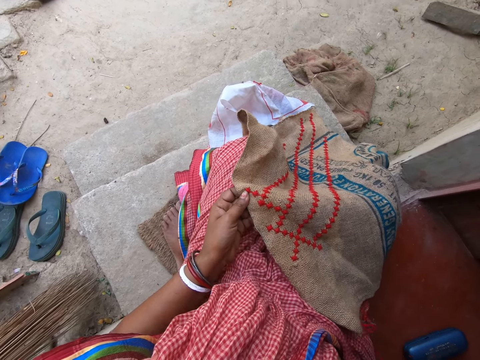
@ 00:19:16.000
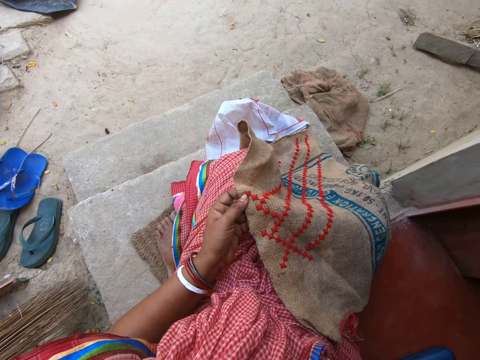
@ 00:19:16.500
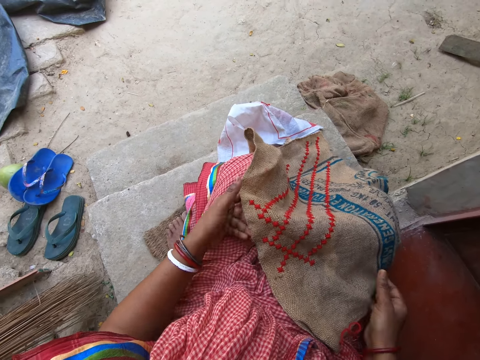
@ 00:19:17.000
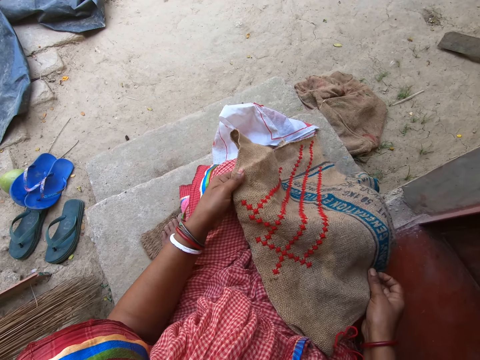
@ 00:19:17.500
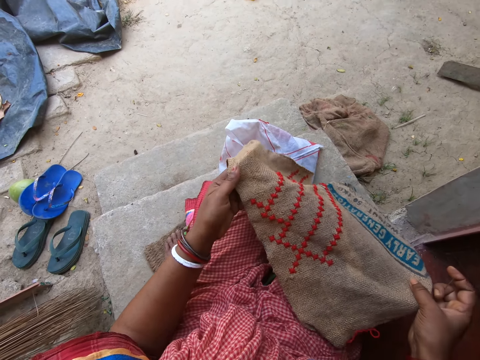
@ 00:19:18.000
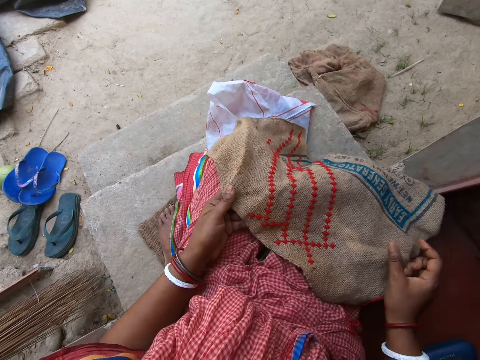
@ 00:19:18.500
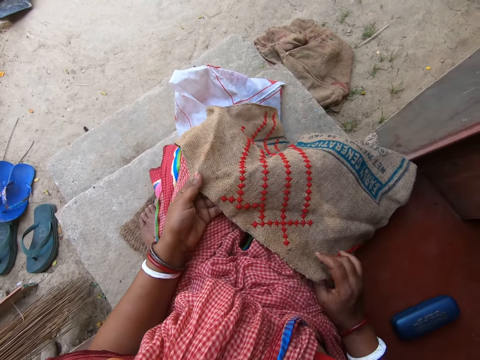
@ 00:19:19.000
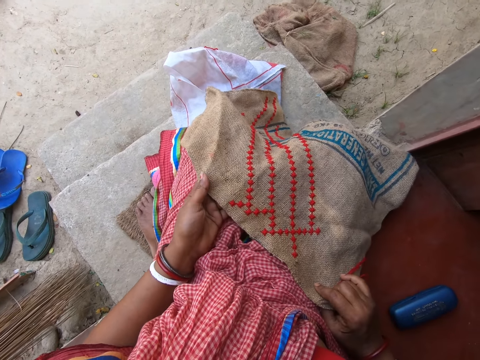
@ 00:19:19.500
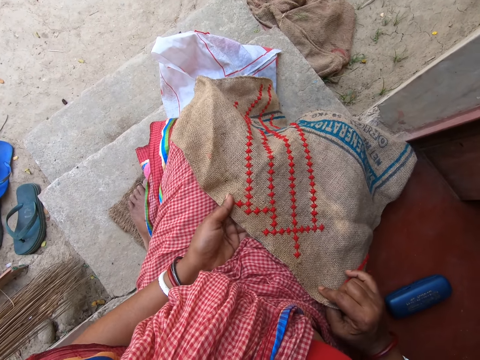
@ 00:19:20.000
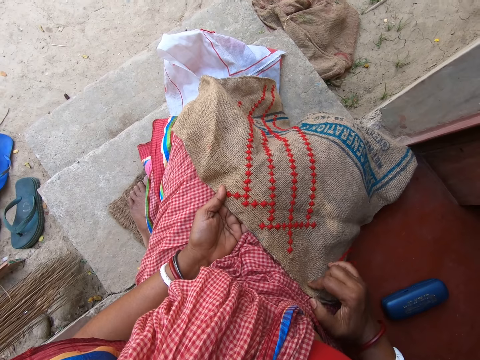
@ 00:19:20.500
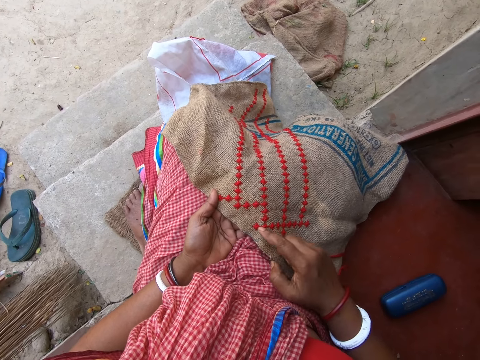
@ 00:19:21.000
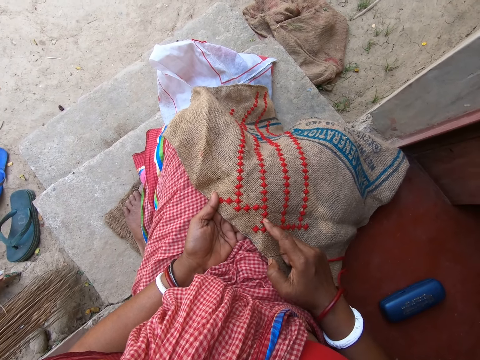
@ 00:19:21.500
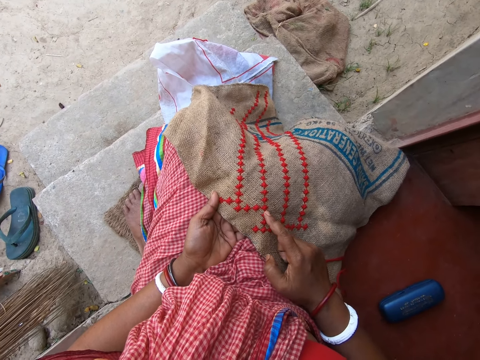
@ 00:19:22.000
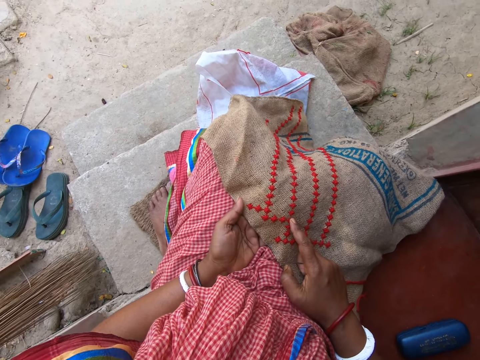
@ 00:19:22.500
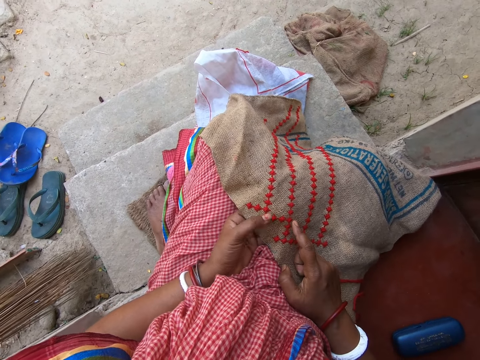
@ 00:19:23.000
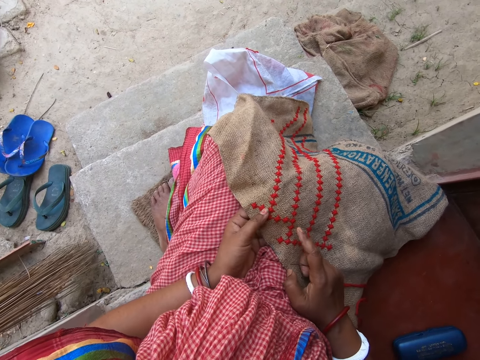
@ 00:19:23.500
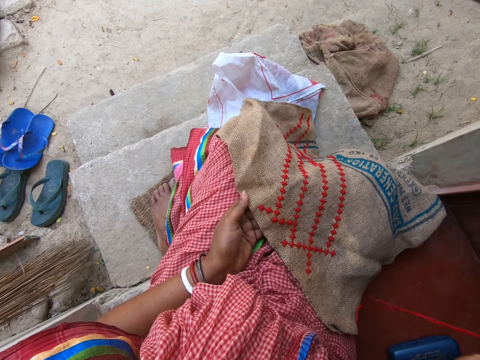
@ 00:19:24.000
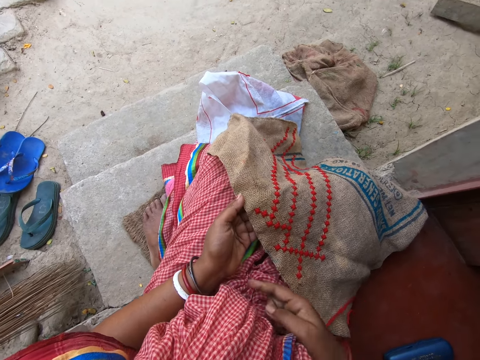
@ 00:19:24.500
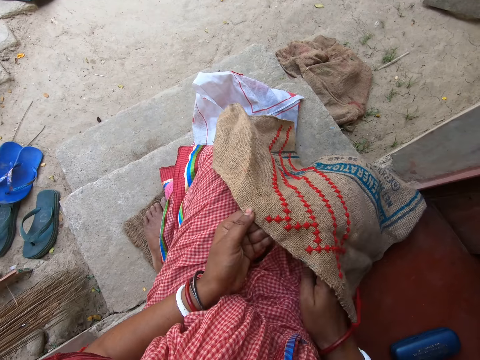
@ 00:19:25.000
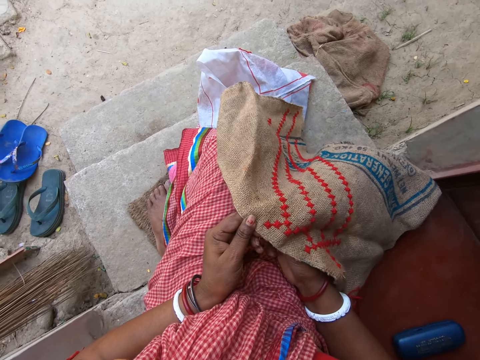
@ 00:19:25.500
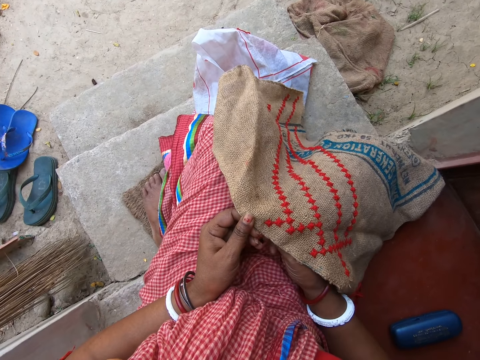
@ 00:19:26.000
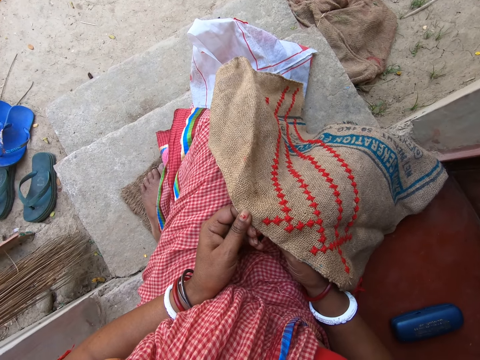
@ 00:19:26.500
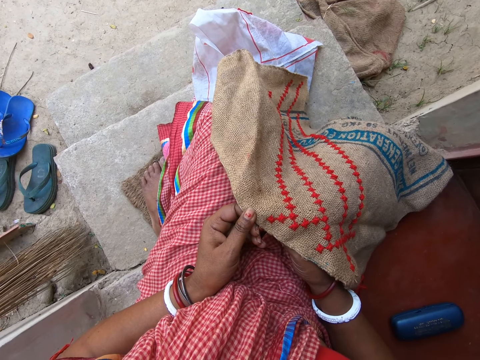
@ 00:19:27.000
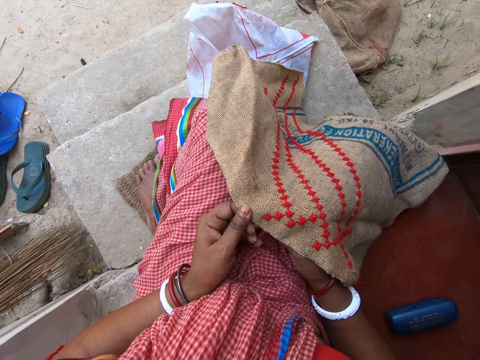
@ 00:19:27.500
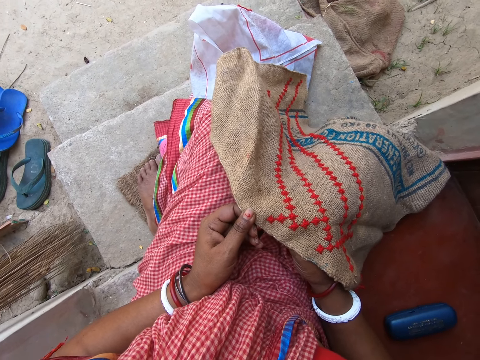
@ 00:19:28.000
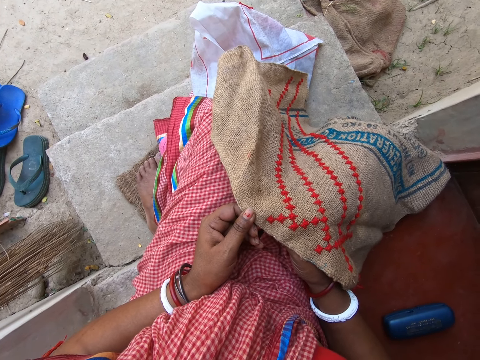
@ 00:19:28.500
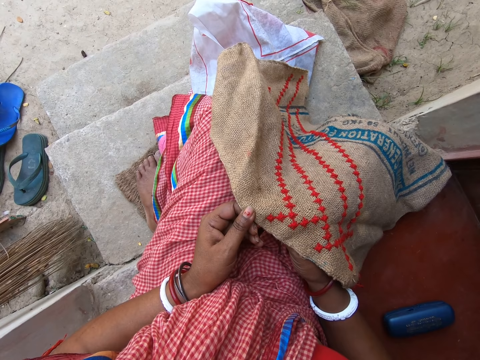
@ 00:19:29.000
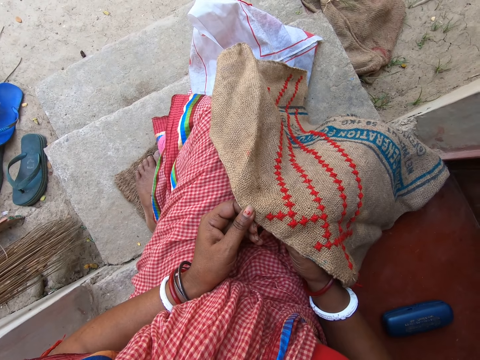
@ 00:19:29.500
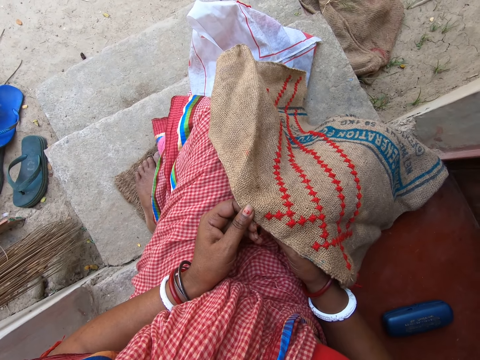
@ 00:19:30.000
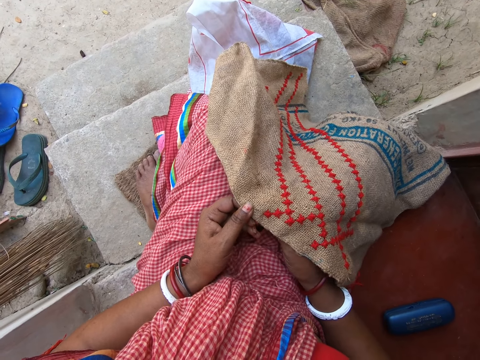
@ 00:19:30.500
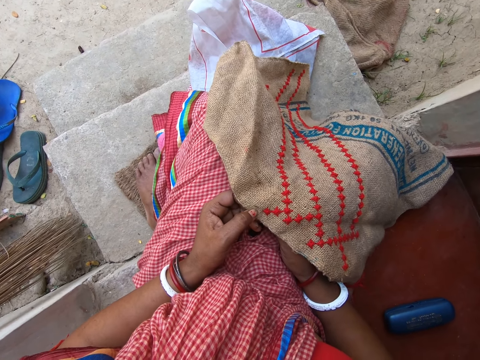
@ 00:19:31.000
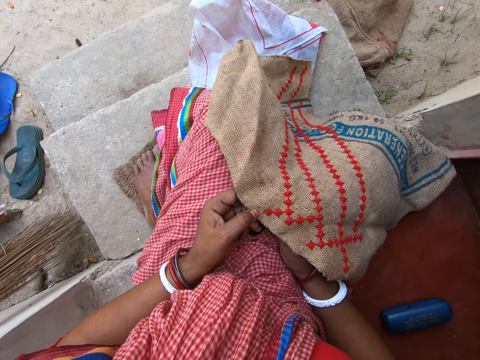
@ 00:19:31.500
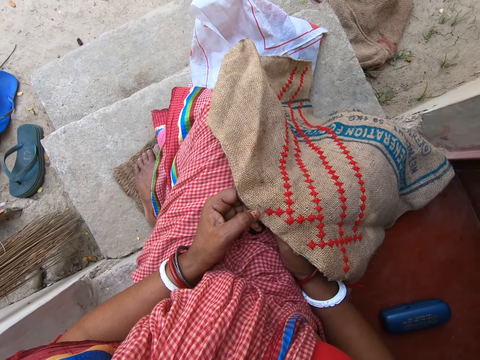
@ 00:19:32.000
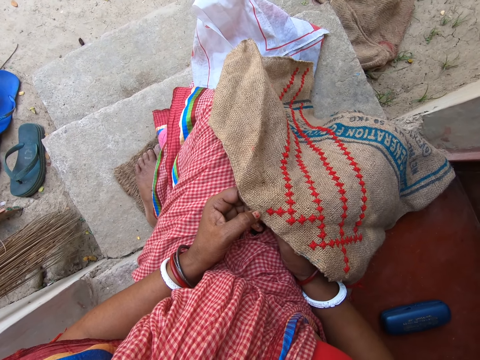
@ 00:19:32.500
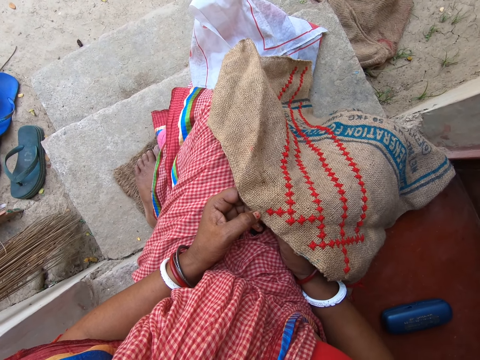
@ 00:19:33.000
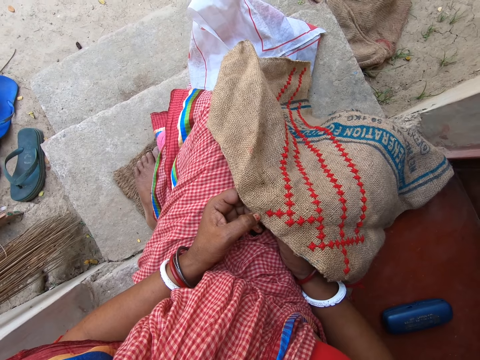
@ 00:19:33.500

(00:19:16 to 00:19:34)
The camera wearer adjusts the fabric or mat on her thigh with both hands. She touches the fabric with her right hand. She looks at the mat pattern. She picks up a needle. She looks at the mat.

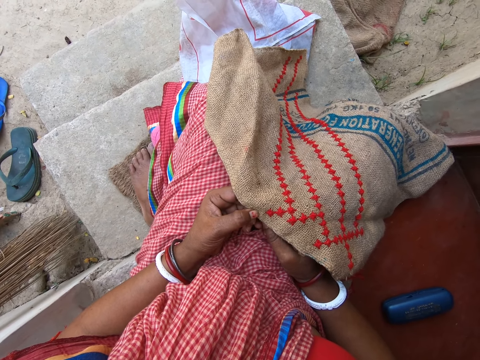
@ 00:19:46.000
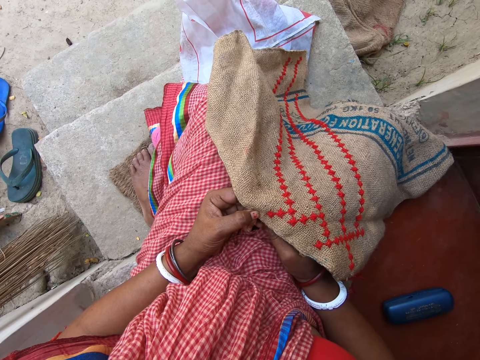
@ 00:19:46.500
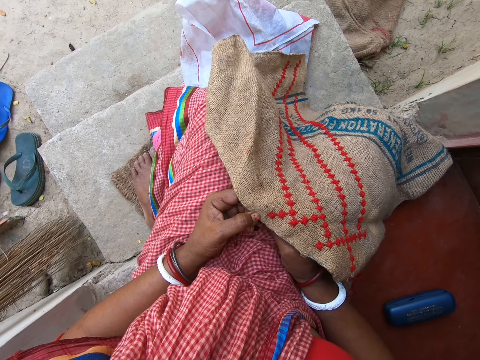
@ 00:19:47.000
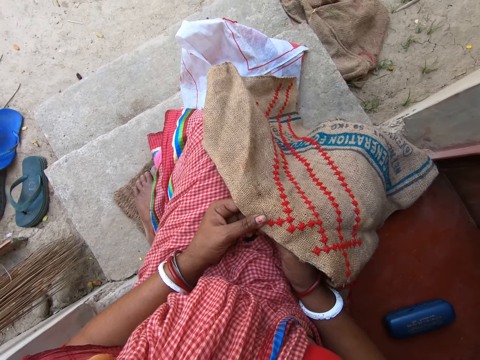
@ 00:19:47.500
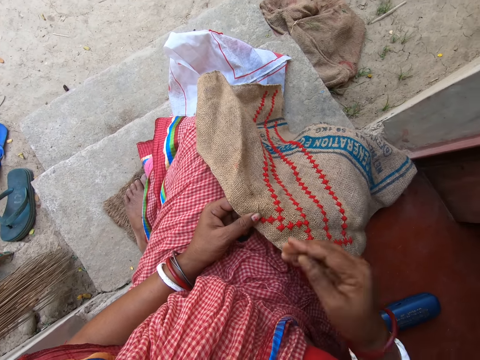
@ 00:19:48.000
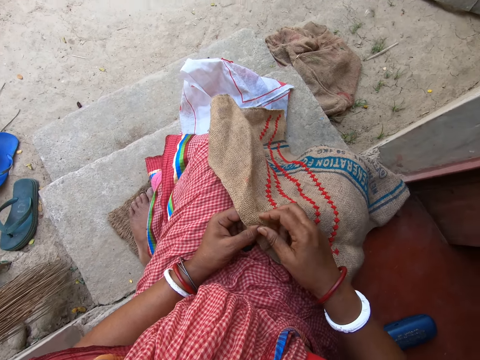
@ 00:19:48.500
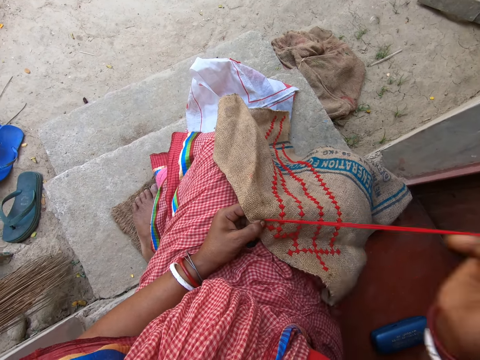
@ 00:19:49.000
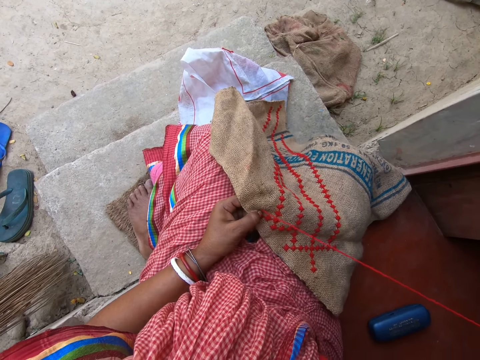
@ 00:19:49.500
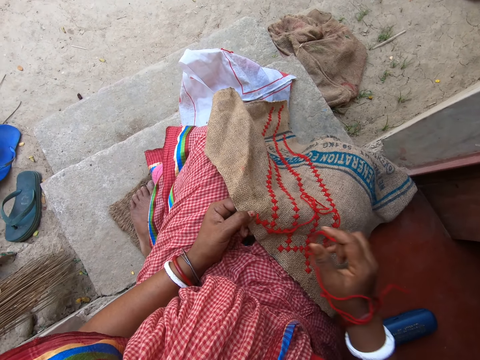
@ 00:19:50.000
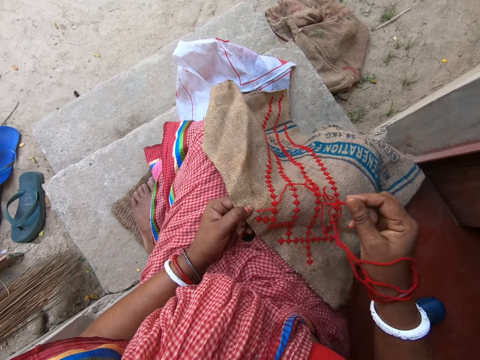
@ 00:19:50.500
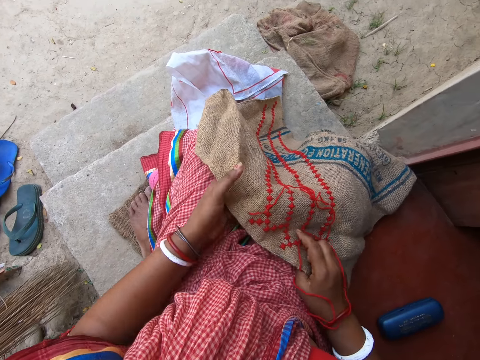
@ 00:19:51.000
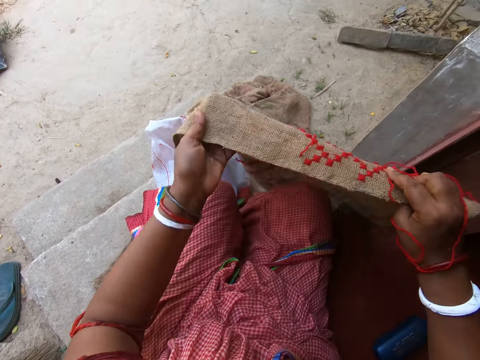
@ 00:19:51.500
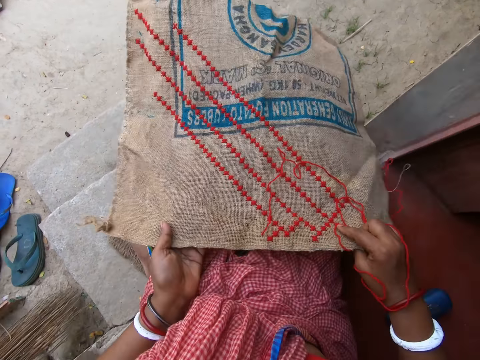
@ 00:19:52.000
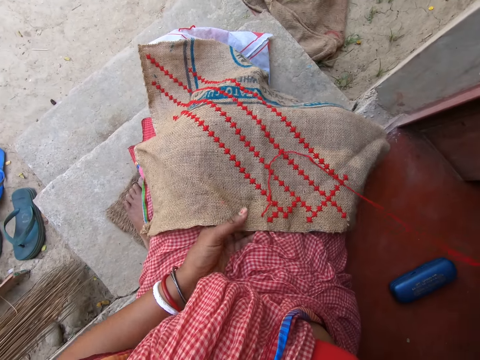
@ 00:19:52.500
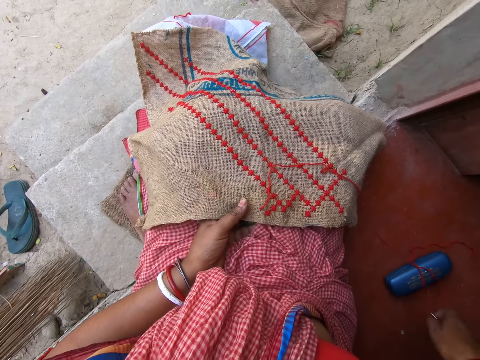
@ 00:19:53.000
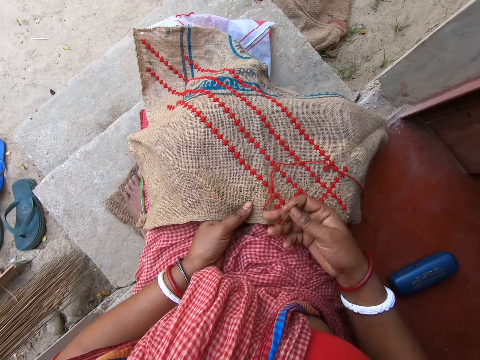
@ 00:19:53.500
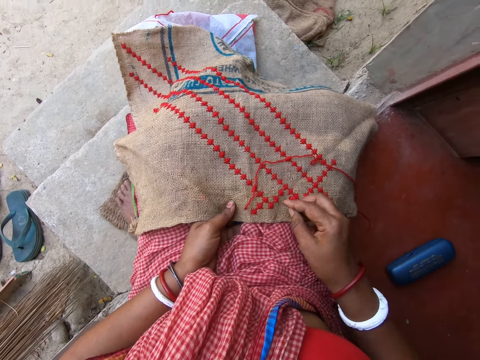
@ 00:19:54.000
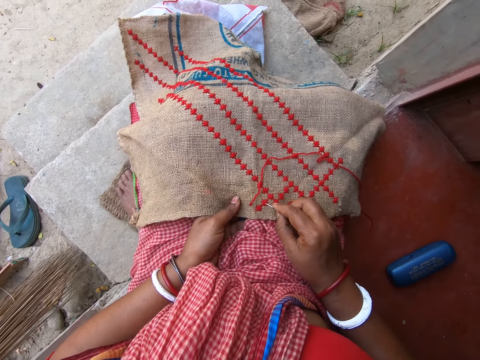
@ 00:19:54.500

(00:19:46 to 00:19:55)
The camera wearer embroiders the fabric or mat with the threaded needle in her right hand. She picks up the fabric from her thigh with both hands. She straightens the mat. She drops the fabric on her thigh with both hands.
